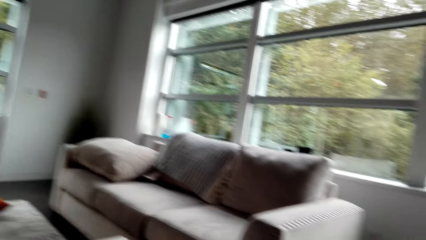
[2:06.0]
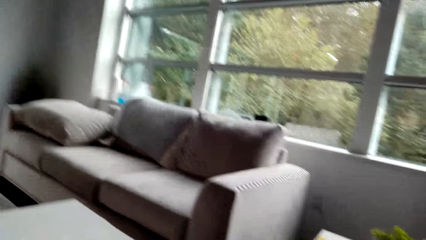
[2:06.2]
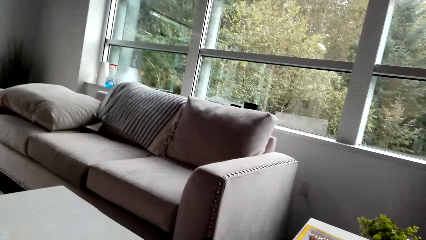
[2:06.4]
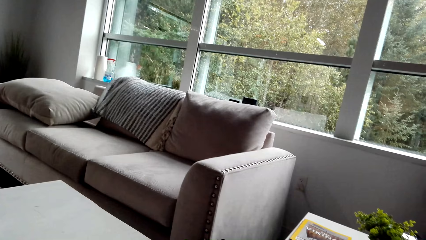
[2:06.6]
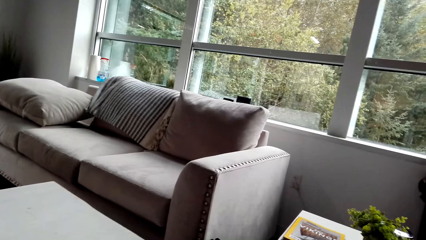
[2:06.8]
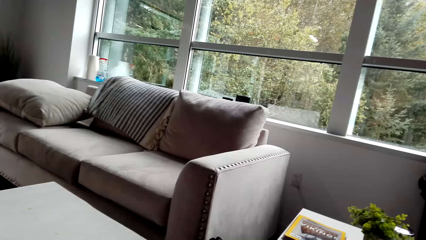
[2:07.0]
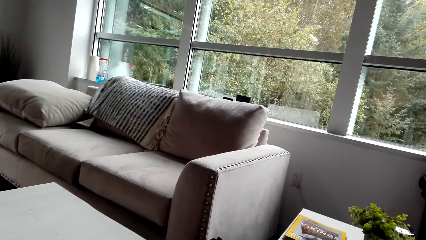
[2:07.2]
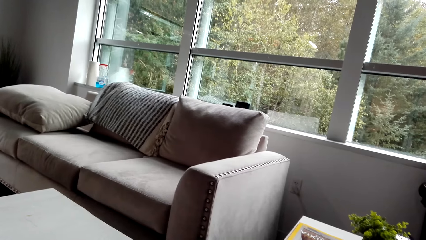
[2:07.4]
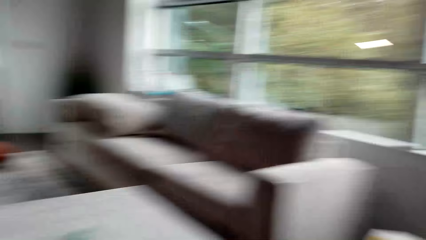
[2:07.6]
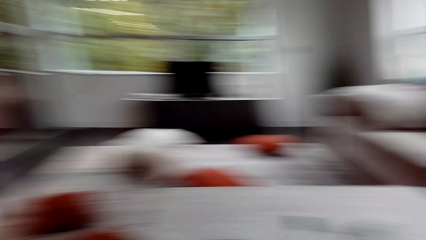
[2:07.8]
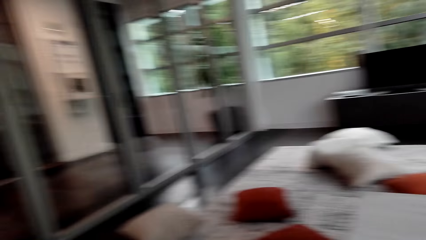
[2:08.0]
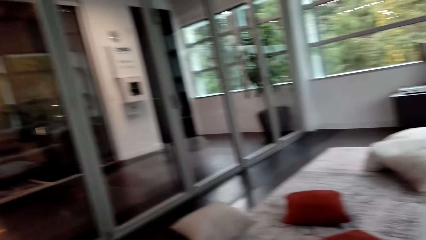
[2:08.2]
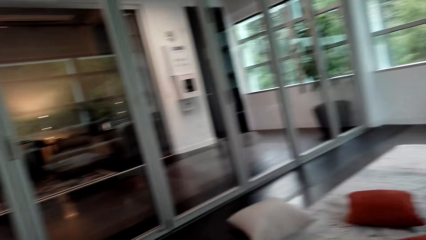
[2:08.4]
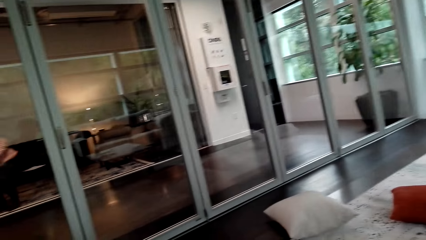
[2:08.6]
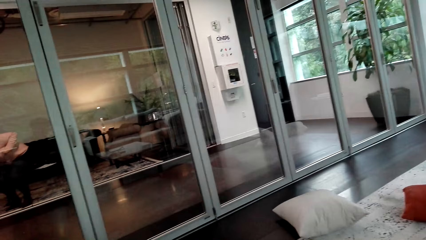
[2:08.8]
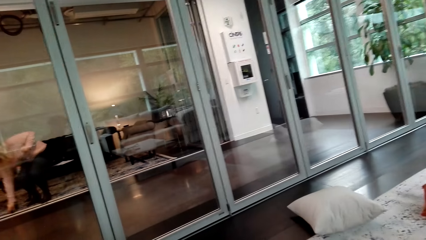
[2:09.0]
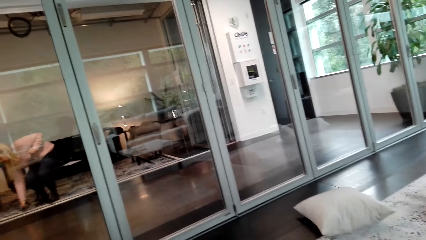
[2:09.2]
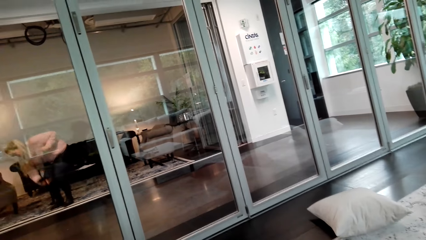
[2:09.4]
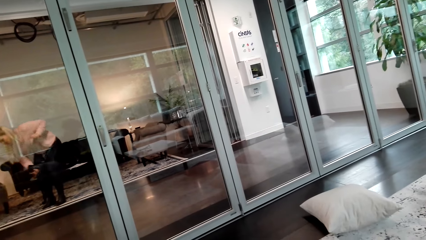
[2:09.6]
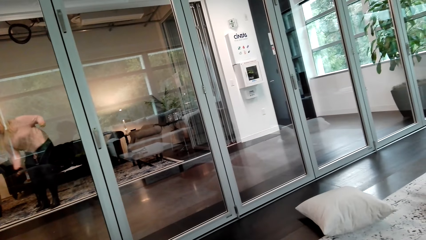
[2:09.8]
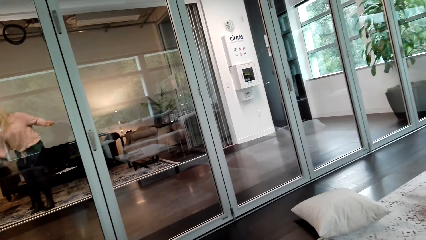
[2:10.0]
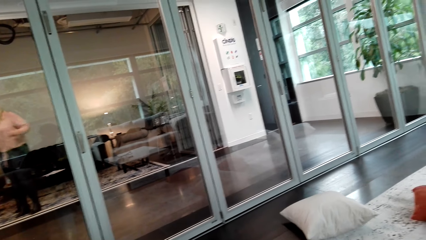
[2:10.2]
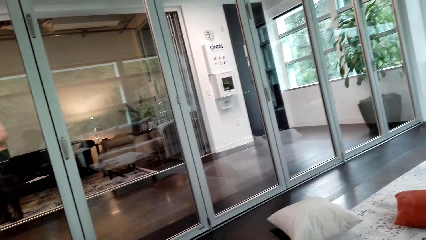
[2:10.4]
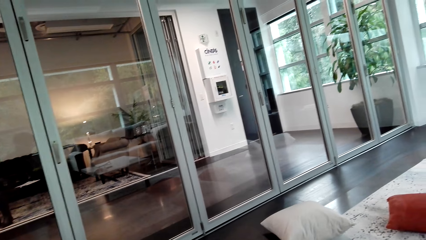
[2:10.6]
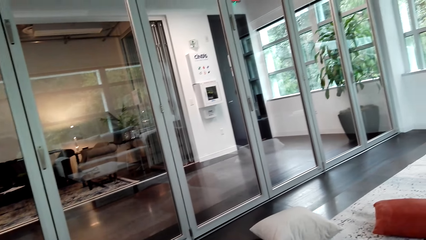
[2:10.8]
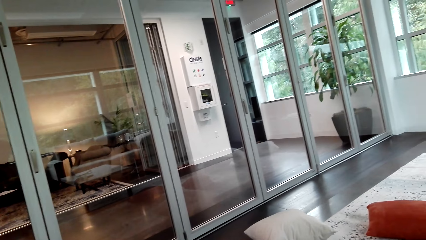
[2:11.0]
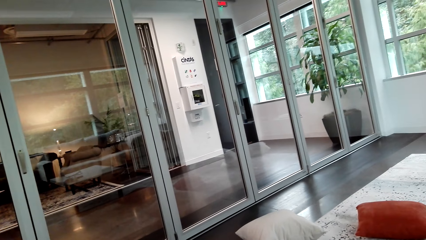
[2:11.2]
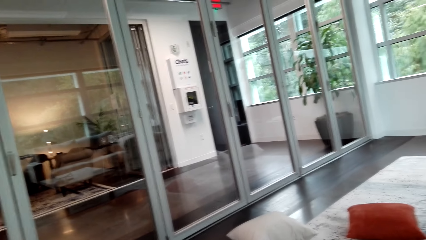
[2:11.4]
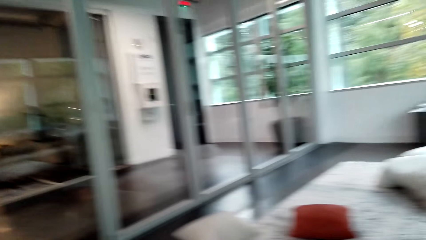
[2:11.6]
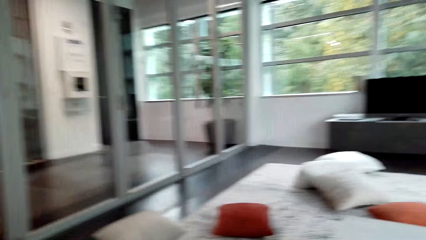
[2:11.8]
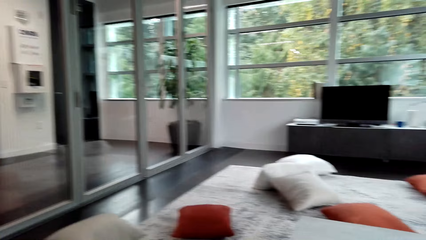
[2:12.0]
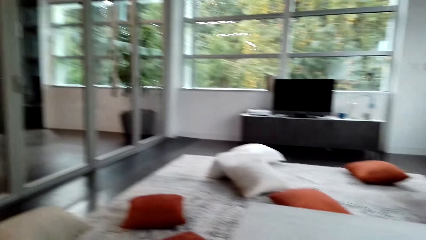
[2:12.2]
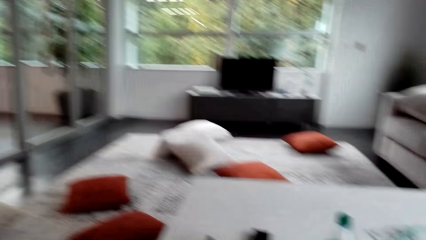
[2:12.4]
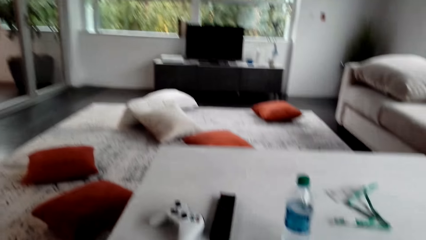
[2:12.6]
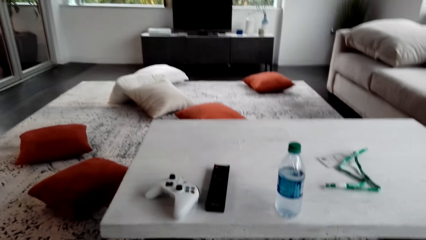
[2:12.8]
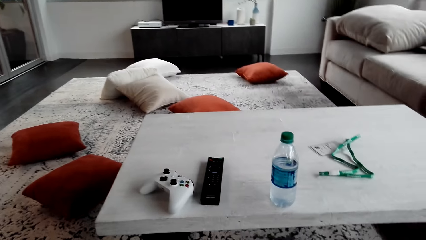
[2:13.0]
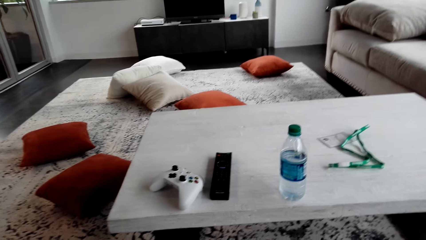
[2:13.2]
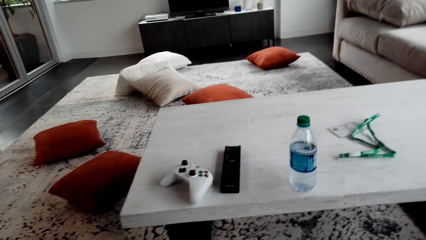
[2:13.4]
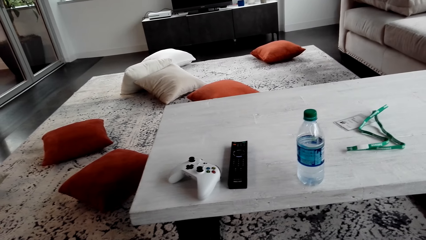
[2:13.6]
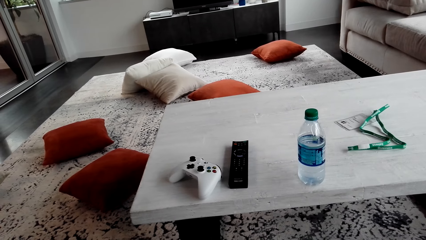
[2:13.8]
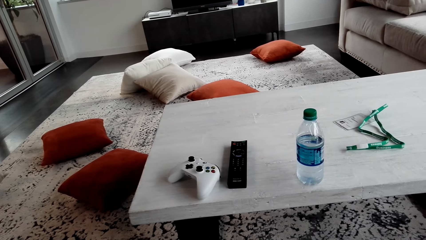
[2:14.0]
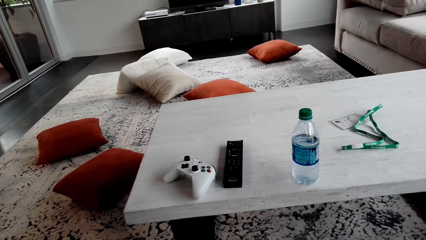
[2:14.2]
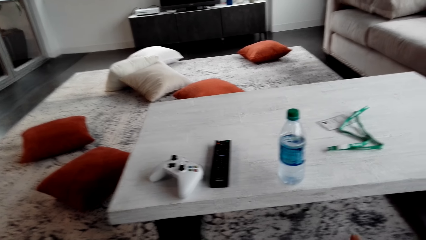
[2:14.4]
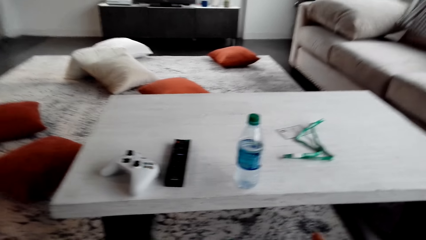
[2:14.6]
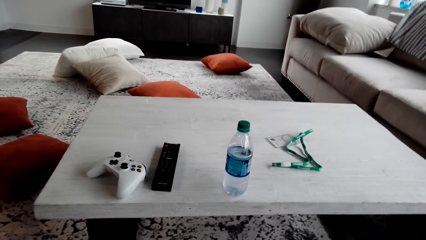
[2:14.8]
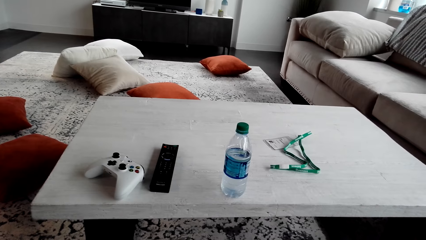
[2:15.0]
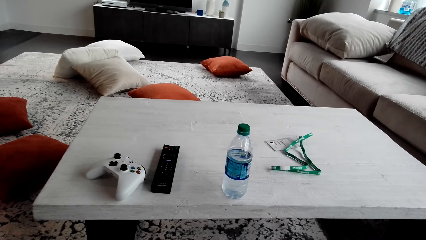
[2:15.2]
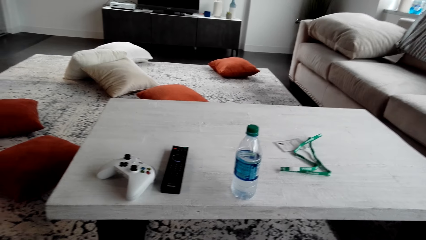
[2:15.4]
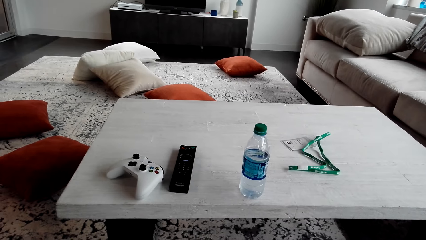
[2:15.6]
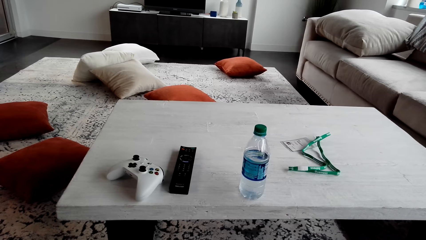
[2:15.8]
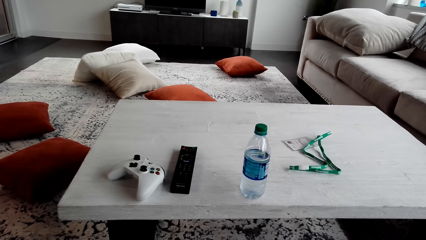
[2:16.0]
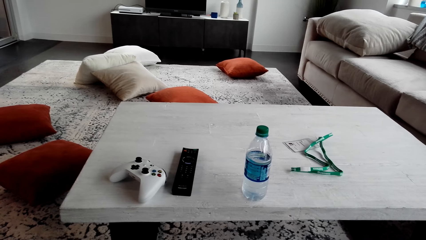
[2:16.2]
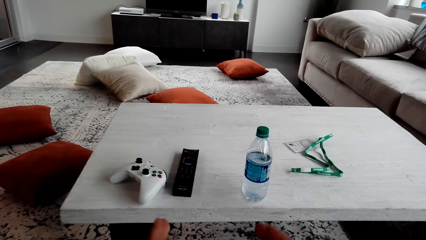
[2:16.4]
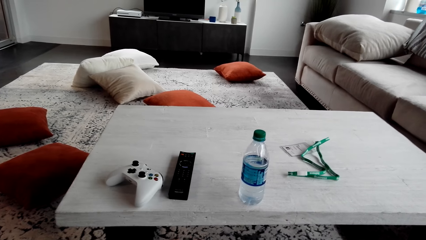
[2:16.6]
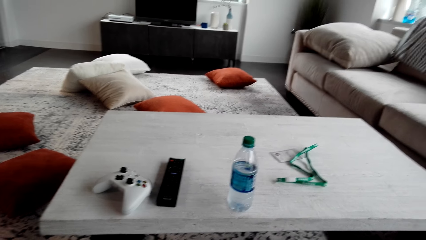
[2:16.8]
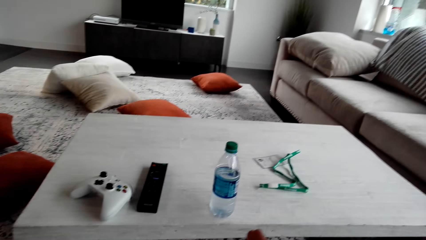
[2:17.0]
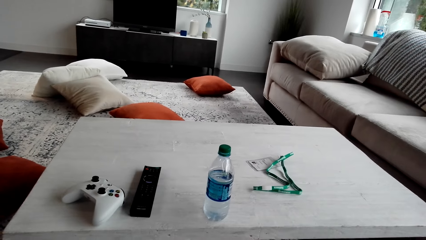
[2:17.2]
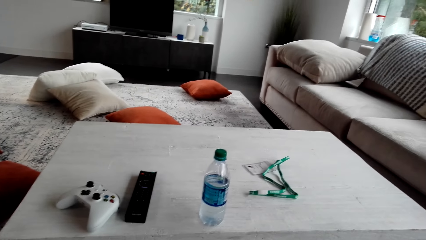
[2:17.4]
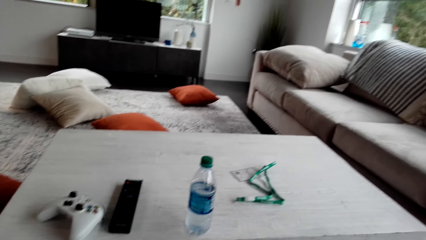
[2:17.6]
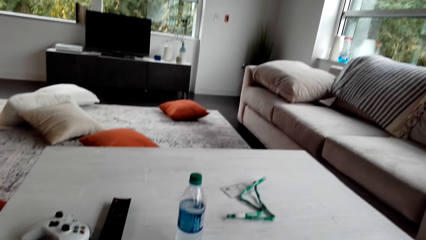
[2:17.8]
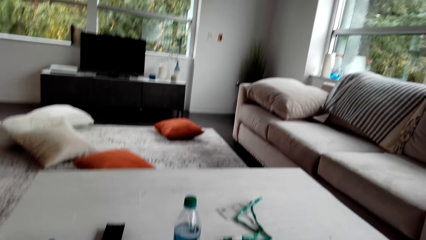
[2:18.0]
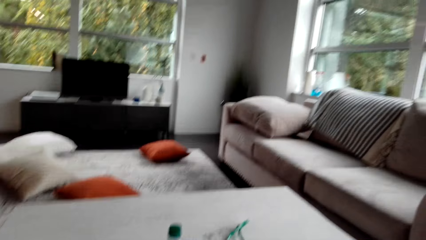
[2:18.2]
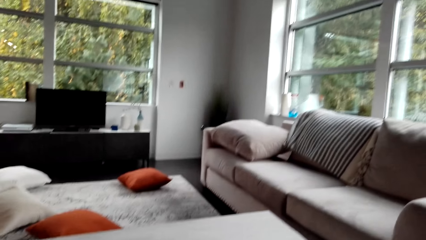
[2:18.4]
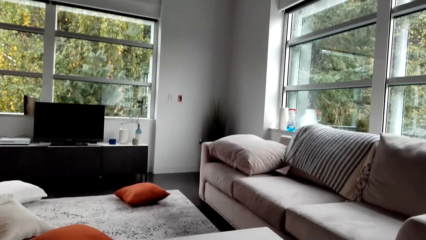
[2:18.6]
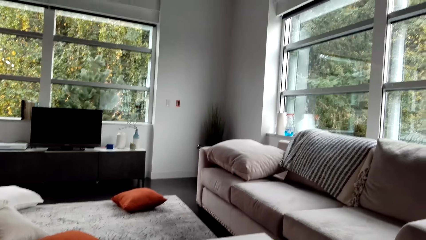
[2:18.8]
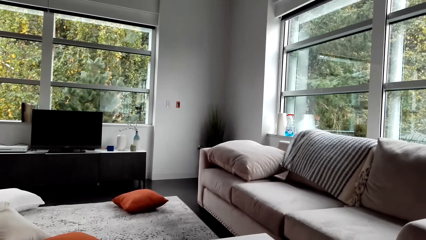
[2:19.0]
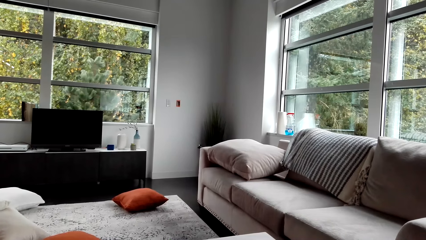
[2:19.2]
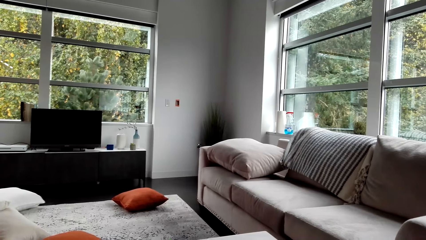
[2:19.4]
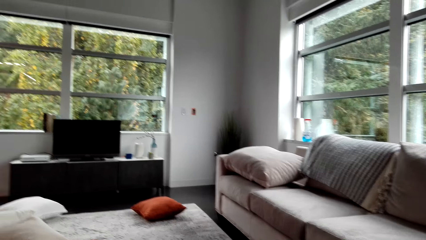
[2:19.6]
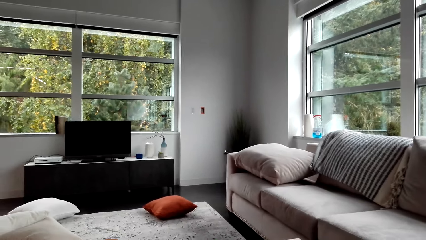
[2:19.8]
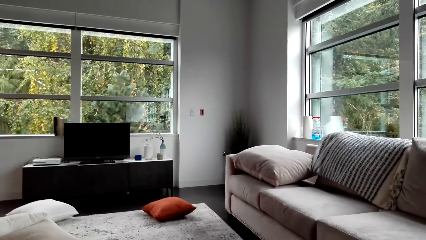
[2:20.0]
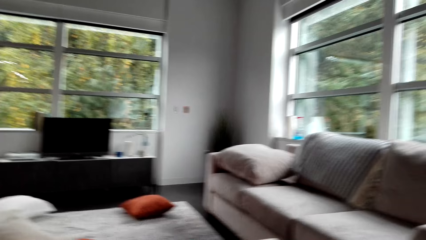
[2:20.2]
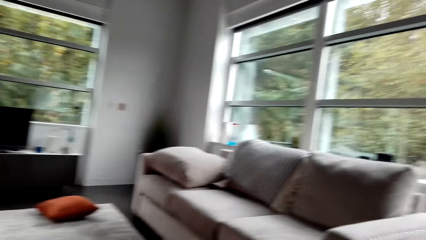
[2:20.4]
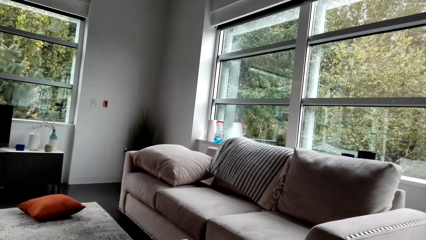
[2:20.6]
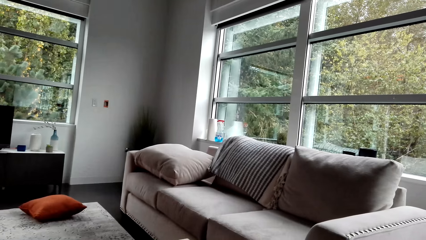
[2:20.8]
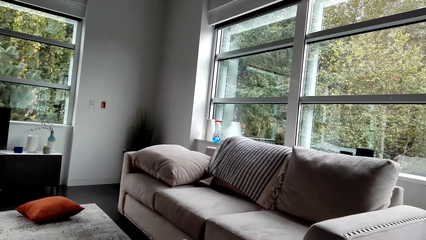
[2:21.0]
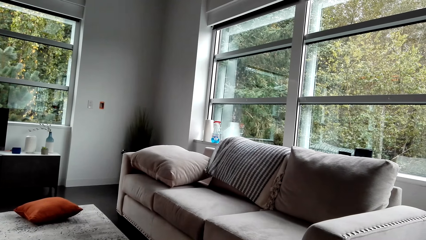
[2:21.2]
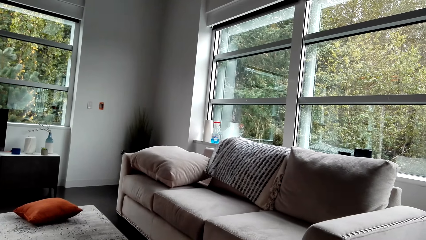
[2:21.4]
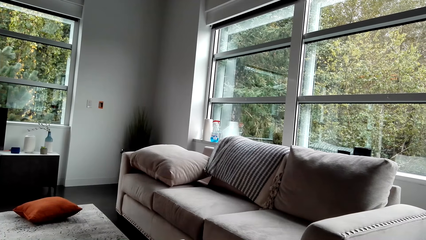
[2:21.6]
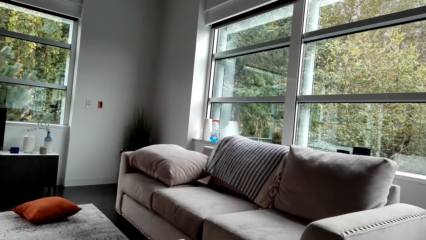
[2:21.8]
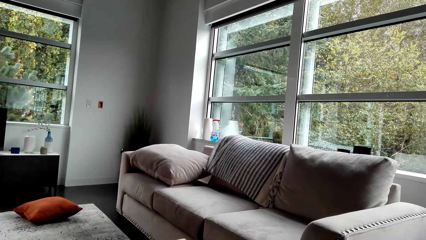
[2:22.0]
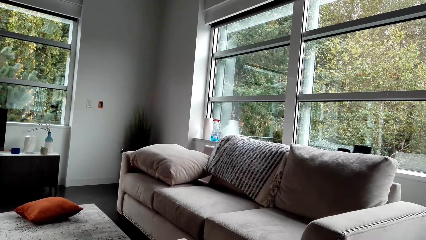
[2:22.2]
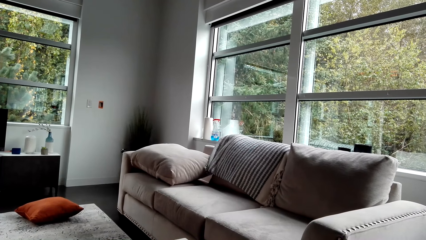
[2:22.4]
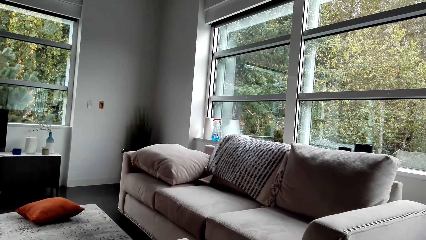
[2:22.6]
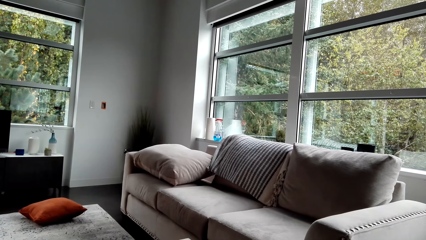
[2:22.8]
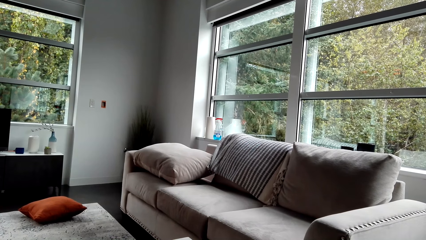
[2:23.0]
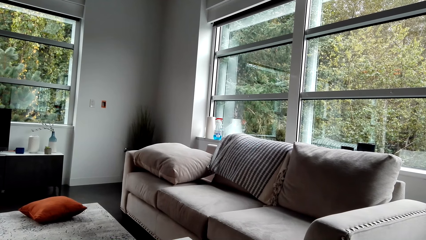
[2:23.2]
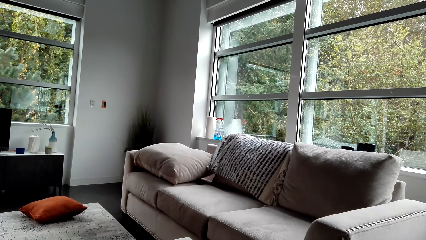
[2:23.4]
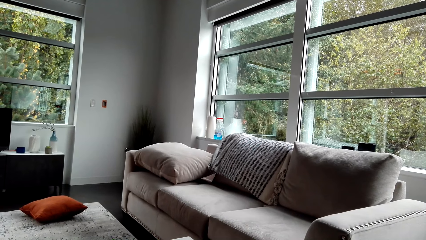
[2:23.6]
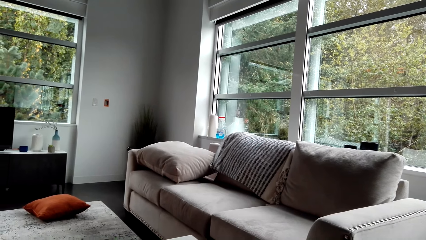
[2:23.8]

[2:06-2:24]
The camera wearer talks to a person.
